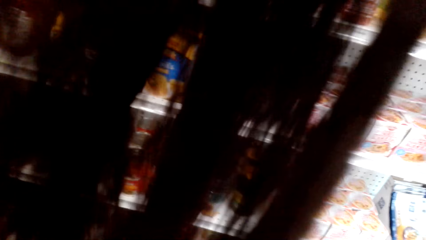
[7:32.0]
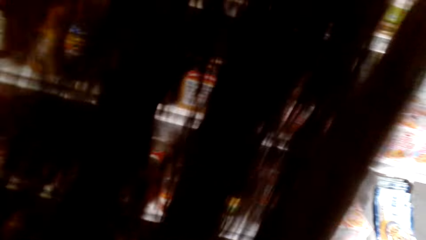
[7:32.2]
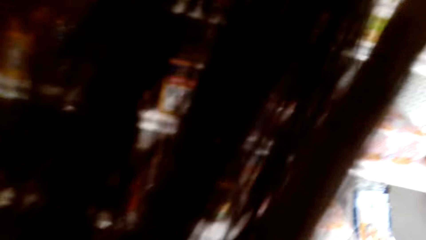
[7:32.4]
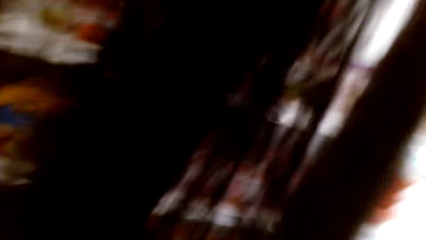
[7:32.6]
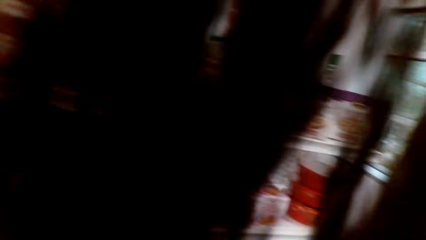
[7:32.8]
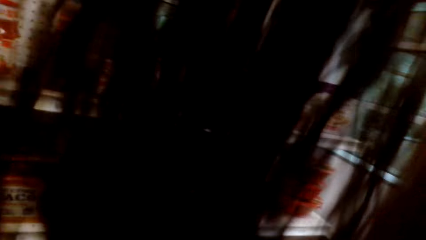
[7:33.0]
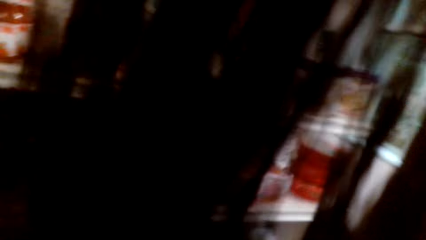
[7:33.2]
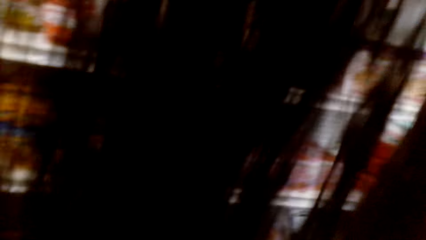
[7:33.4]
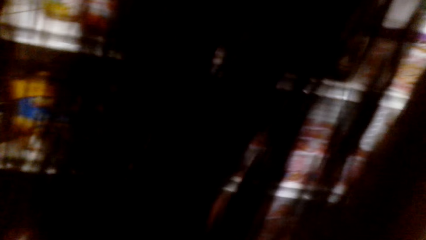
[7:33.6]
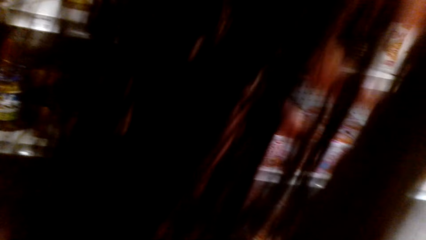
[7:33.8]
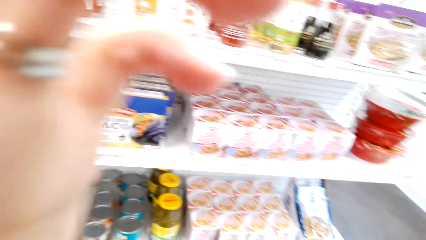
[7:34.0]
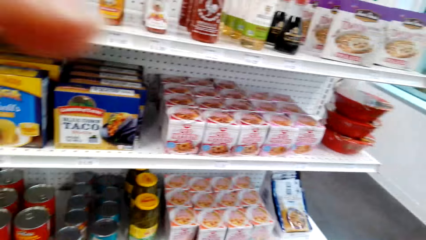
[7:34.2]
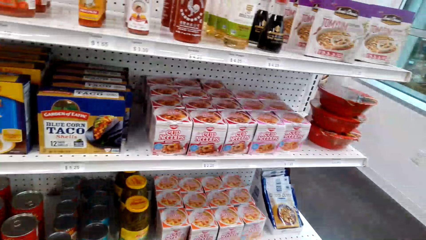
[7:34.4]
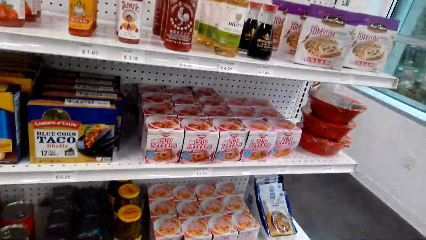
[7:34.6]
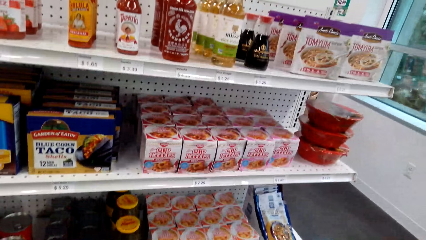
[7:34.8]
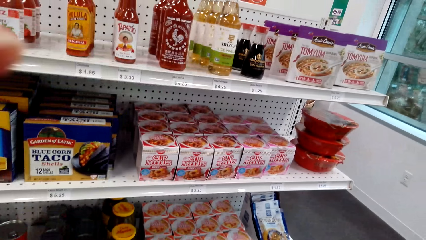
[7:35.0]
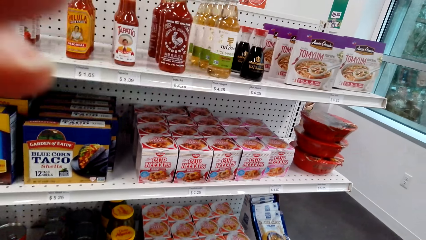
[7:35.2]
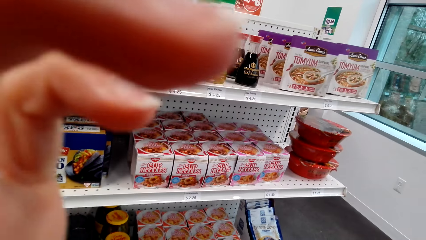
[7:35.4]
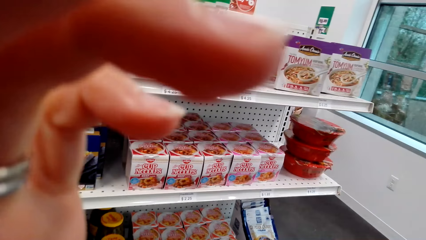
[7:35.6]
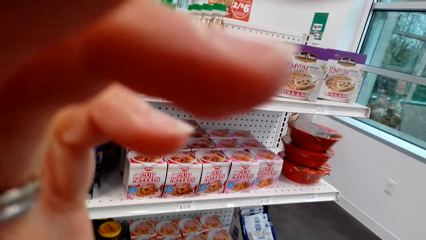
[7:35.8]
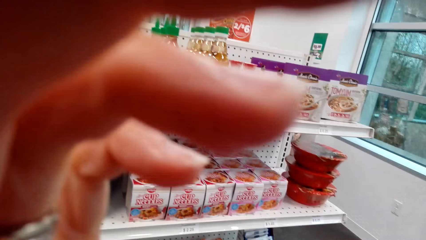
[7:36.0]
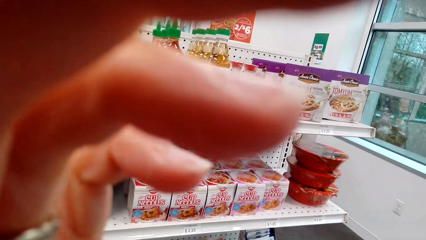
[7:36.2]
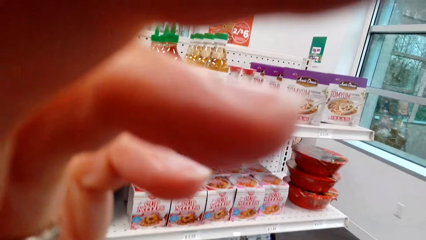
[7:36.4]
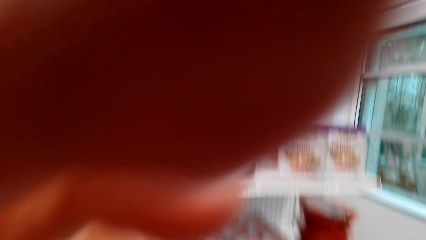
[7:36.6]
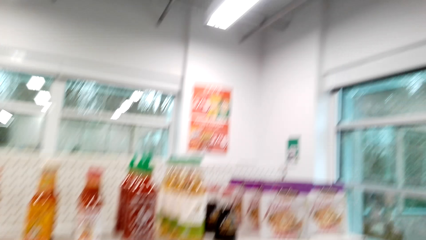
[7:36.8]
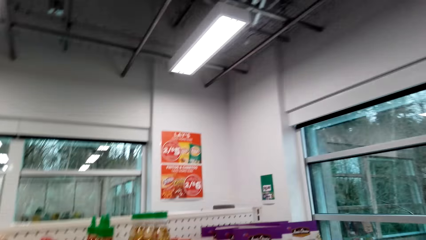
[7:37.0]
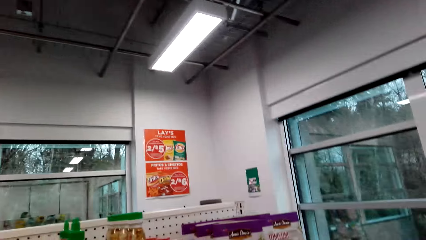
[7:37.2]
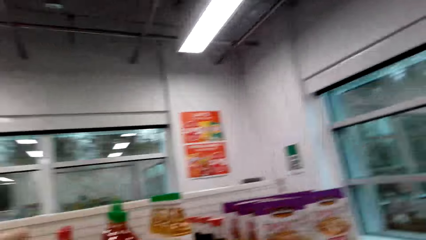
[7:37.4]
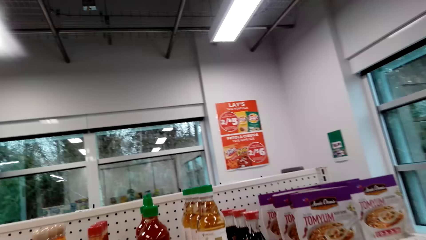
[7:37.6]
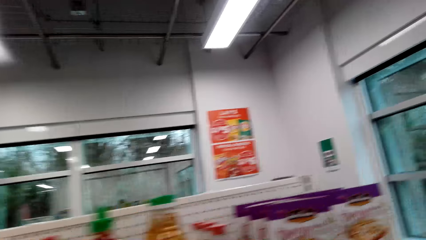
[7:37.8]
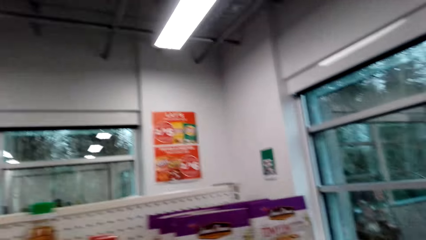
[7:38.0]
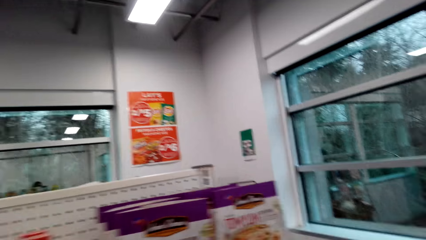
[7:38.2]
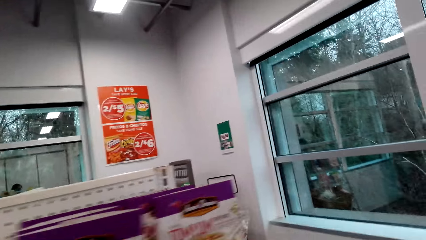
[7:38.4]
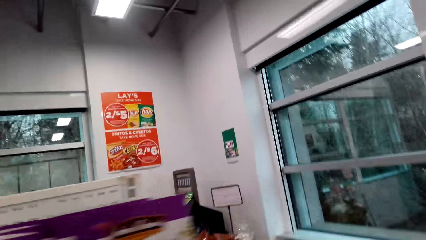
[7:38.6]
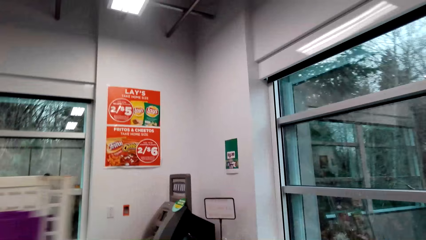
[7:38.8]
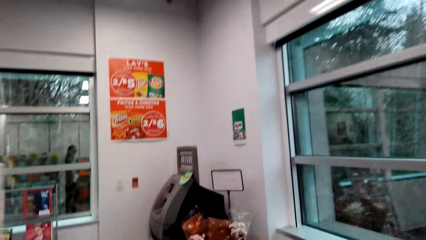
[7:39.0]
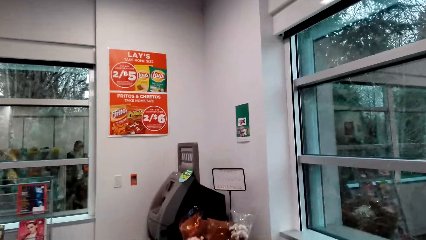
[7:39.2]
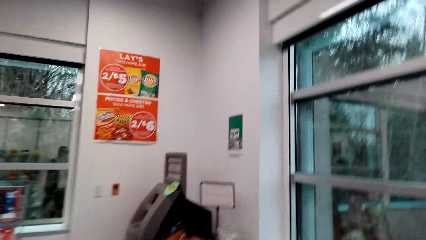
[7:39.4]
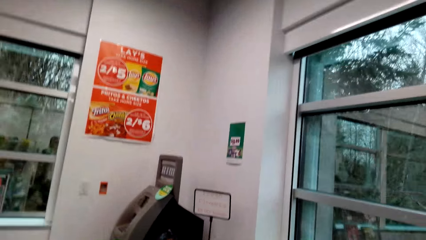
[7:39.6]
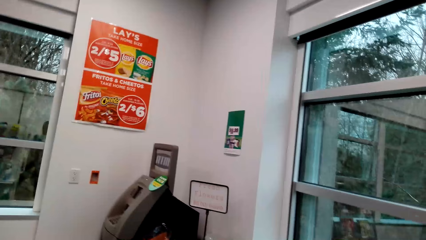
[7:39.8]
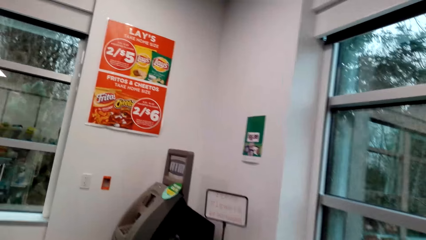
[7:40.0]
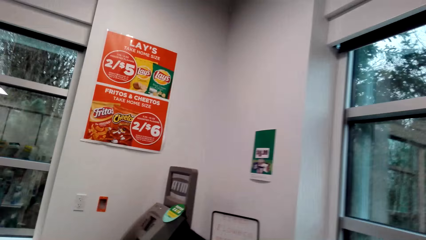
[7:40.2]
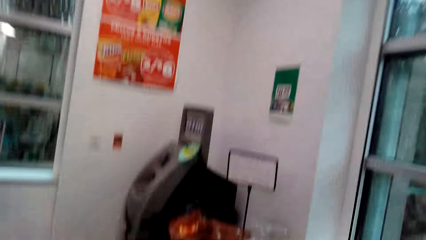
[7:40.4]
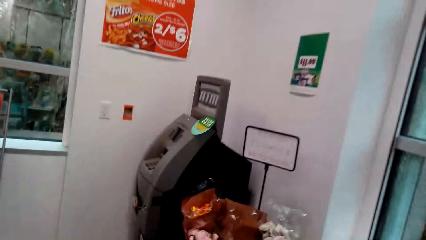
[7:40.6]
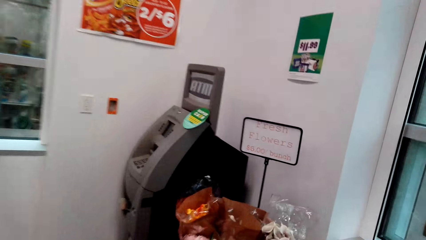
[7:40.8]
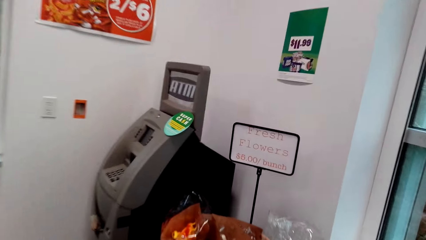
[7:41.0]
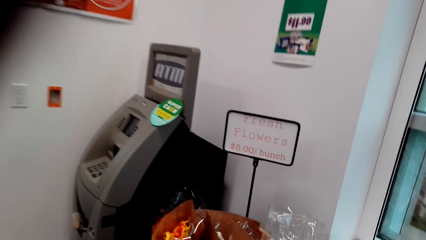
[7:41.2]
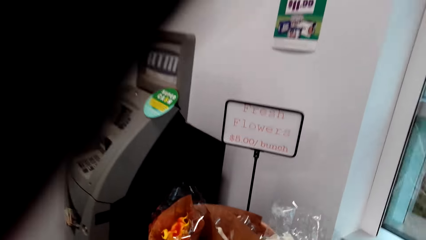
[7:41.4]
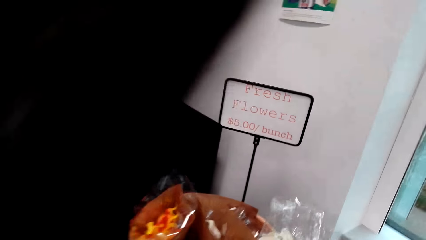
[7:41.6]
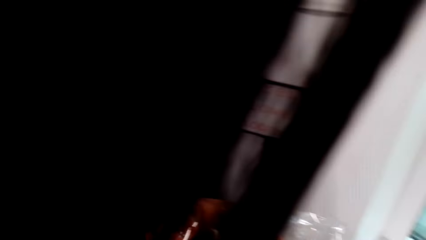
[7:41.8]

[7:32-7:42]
The camera wearer touches something.

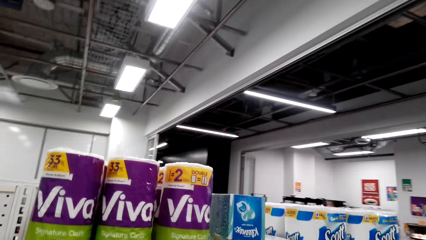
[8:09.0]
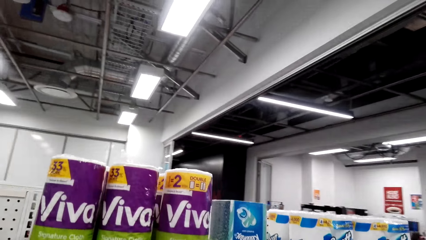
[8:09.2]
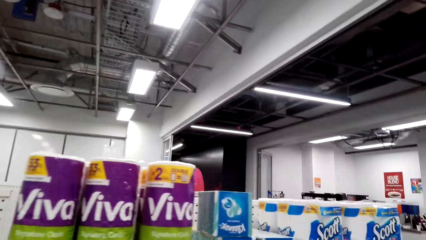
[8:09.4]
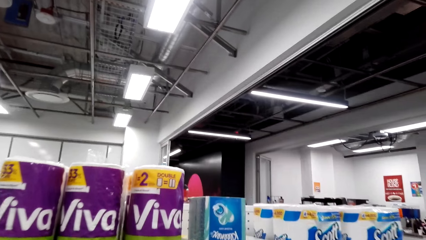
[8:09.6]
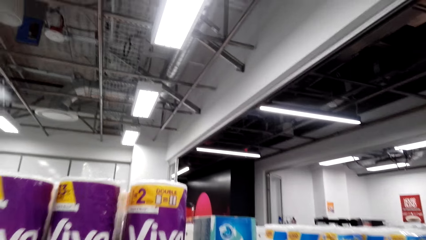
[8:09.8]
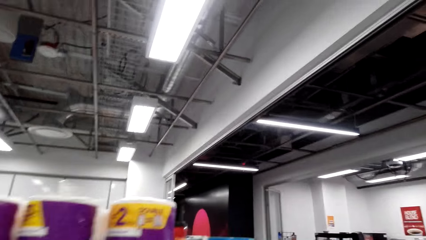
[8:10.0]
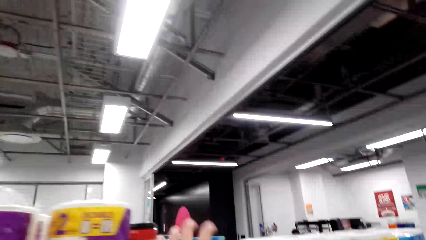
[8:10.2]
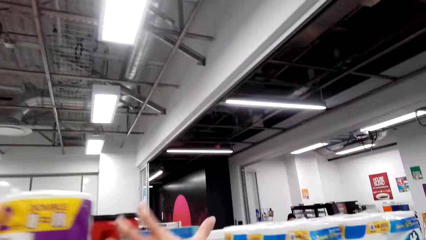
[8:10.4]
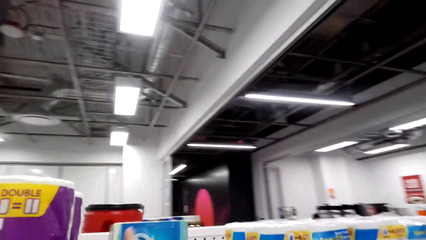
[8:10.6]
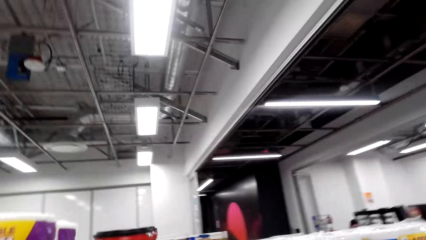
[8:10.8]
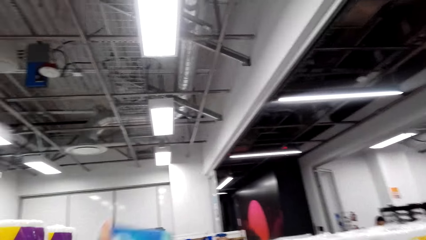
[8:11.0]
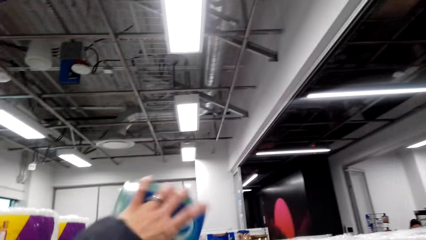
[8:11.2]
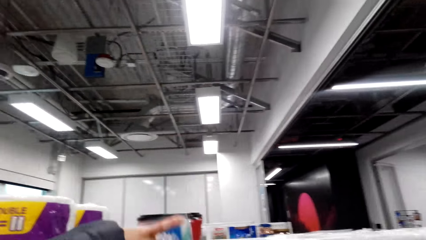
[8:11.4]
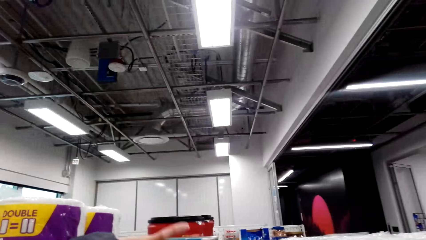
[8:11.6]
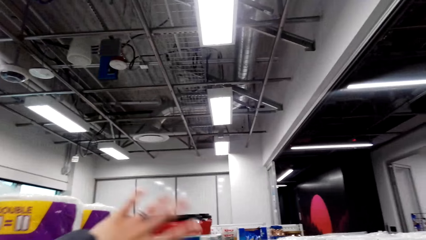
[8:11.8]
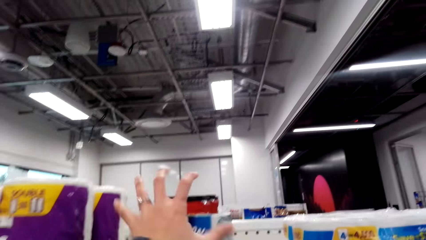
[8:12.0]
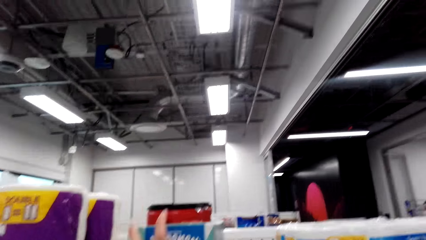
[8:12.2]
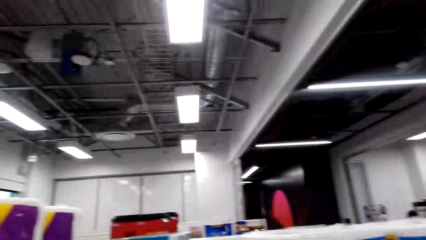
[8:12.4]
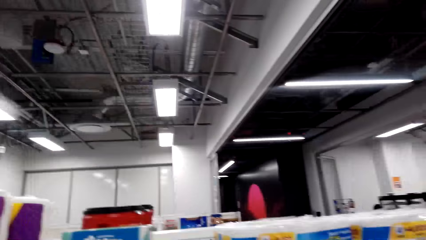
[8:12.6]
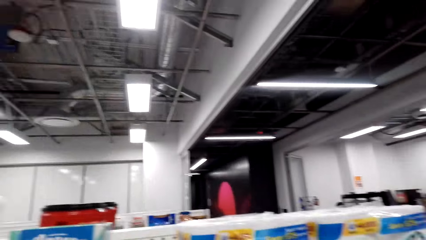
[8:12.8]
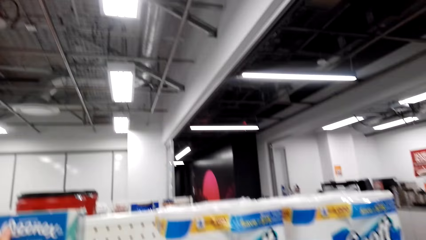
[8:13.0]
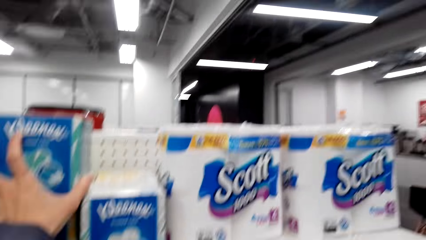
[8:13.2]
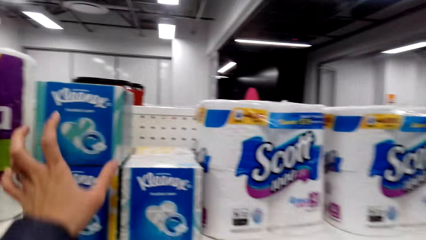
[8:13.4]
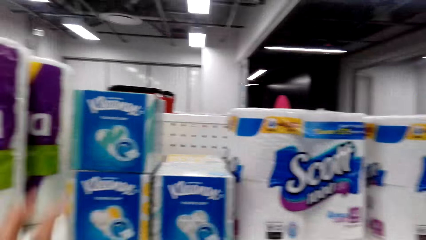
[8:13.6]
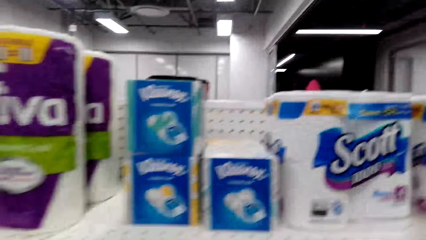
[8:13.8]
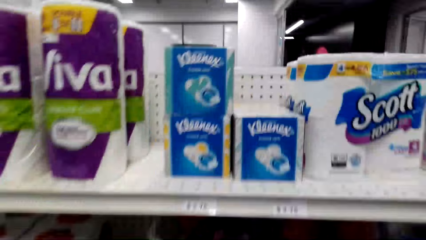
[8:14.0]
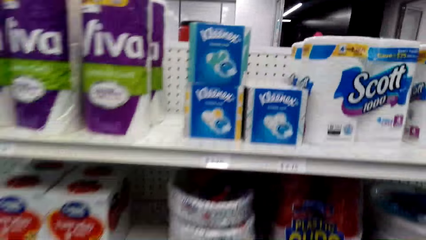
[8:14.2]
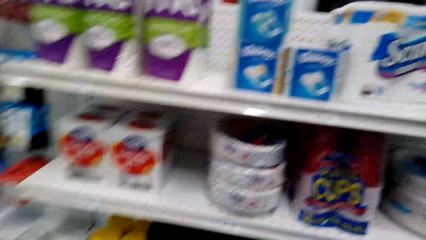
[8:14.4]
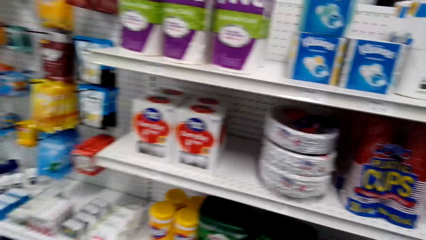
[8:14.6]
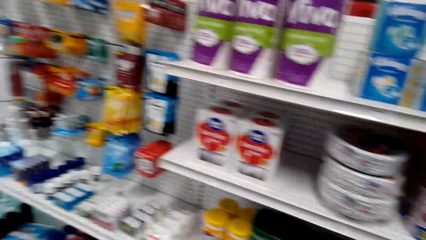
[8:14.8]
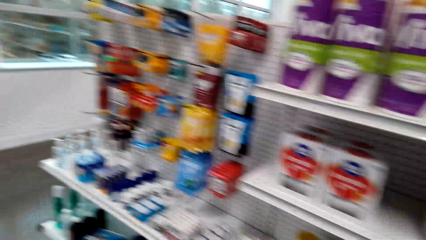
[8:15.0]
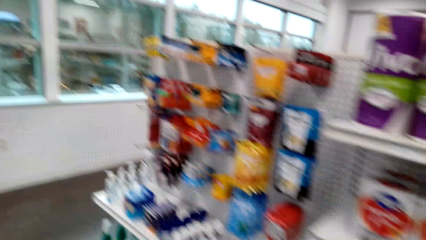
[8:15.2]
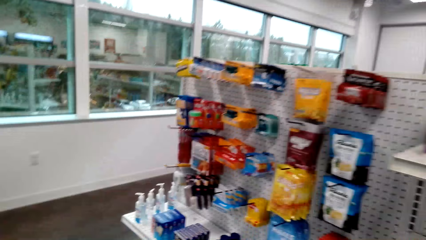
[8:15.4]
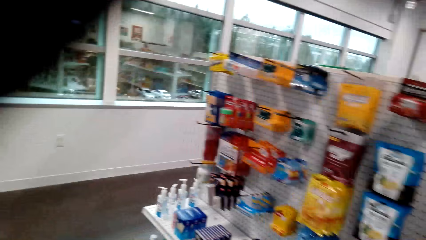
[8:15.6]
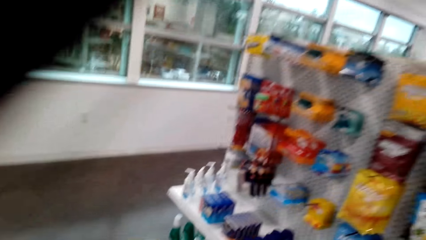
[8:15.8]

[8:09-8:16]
The camera wearer touches the serviette.
